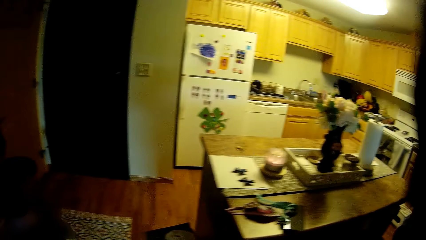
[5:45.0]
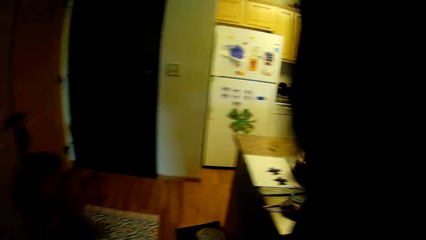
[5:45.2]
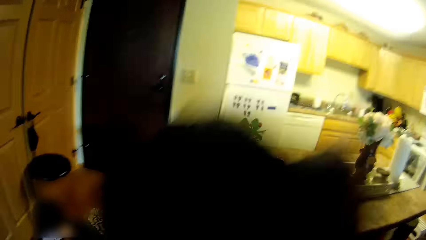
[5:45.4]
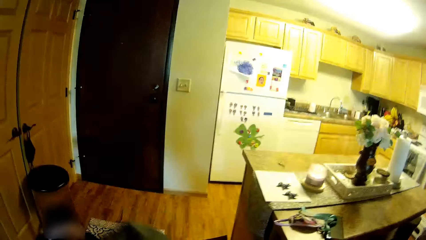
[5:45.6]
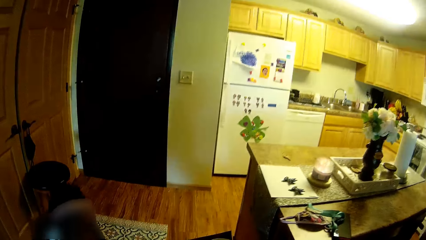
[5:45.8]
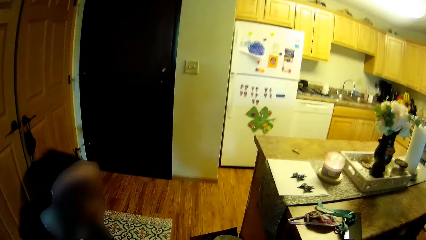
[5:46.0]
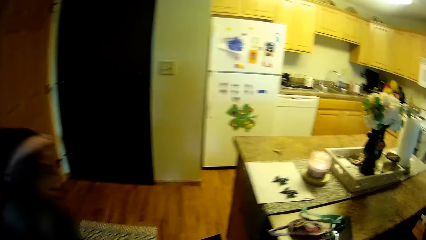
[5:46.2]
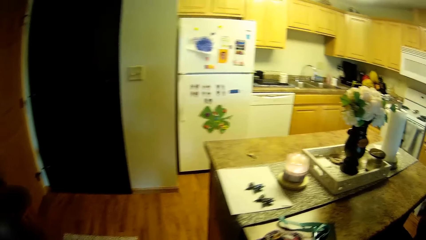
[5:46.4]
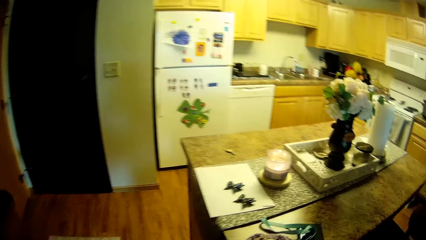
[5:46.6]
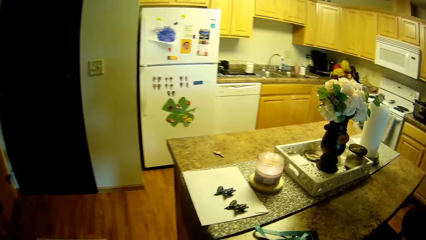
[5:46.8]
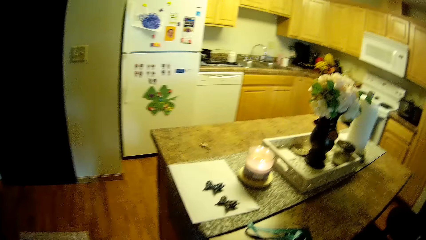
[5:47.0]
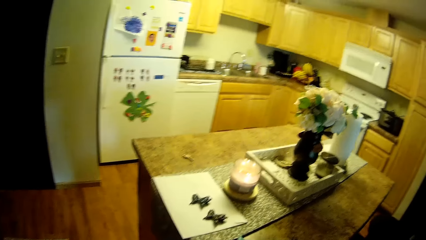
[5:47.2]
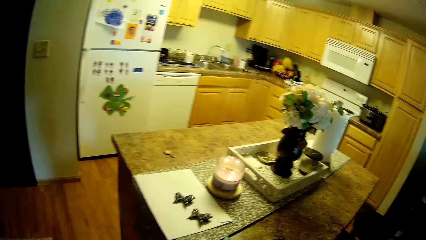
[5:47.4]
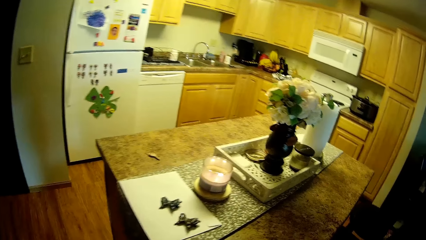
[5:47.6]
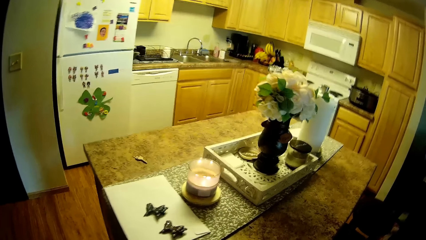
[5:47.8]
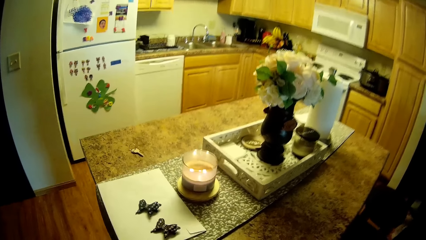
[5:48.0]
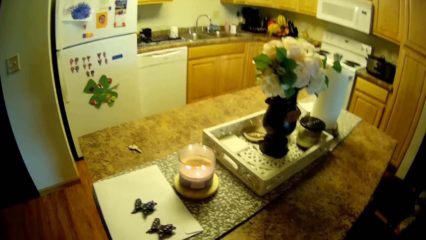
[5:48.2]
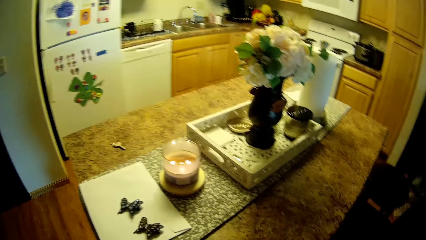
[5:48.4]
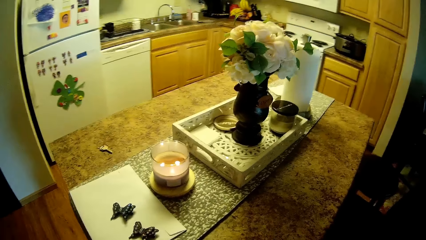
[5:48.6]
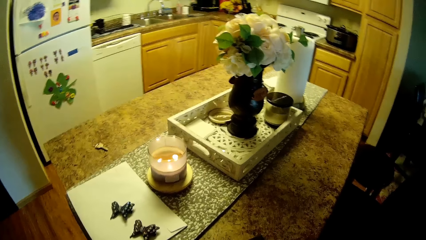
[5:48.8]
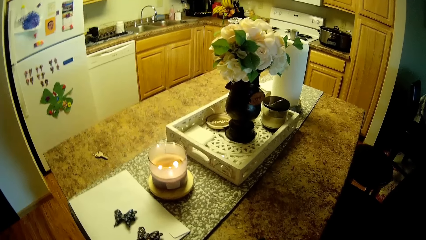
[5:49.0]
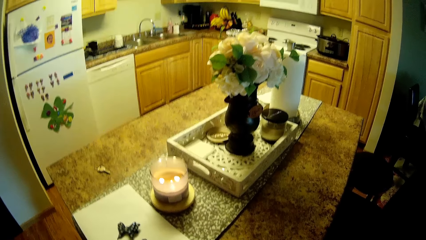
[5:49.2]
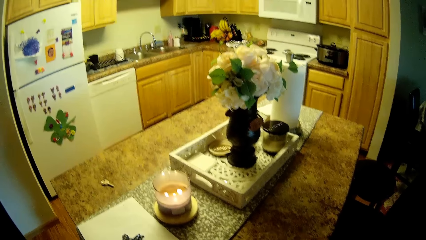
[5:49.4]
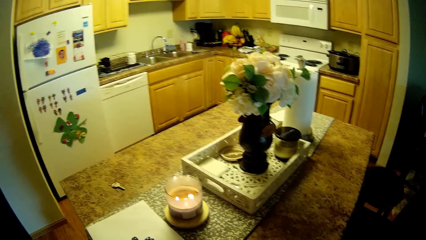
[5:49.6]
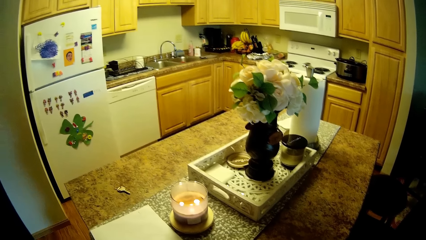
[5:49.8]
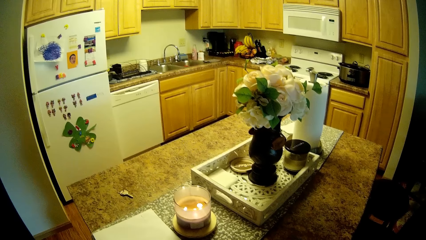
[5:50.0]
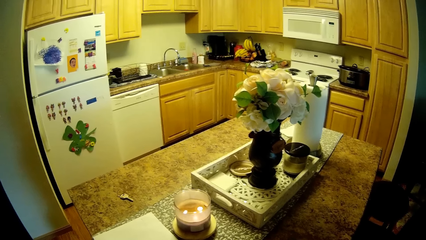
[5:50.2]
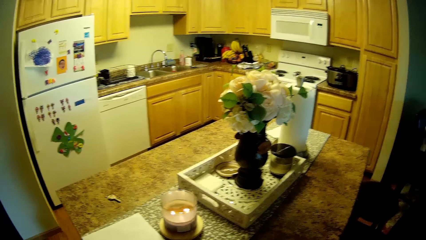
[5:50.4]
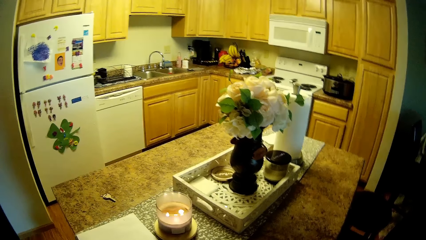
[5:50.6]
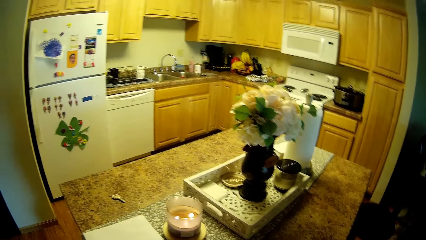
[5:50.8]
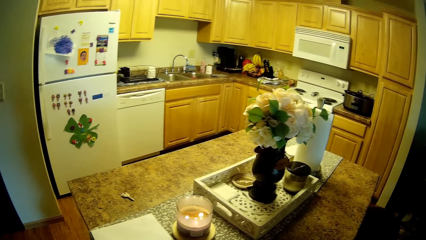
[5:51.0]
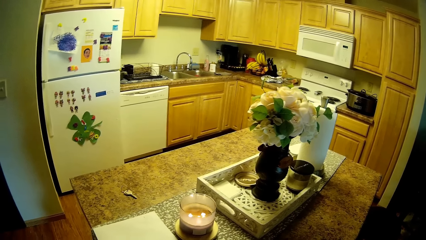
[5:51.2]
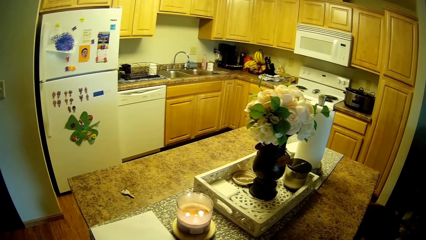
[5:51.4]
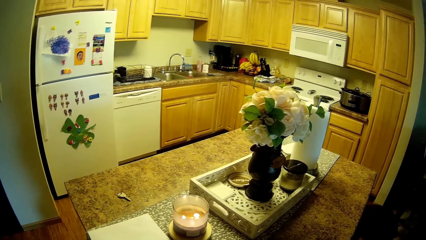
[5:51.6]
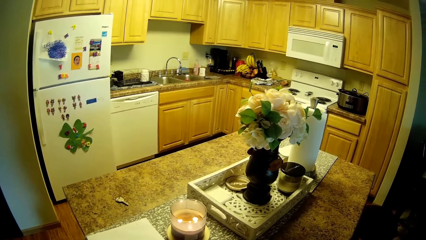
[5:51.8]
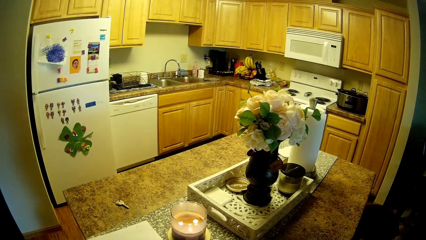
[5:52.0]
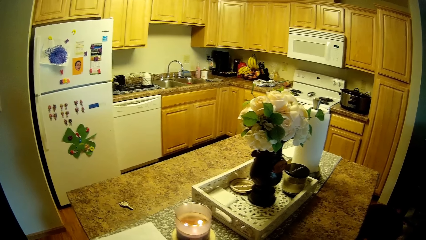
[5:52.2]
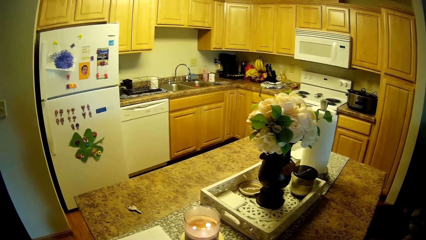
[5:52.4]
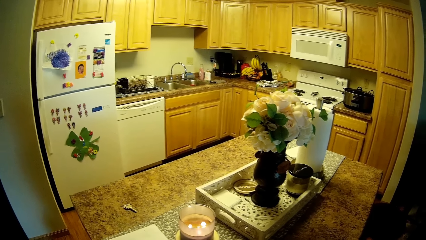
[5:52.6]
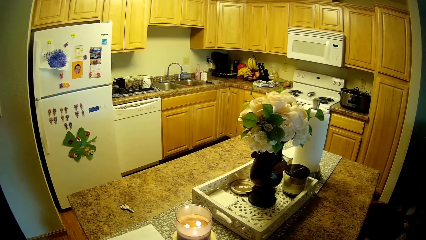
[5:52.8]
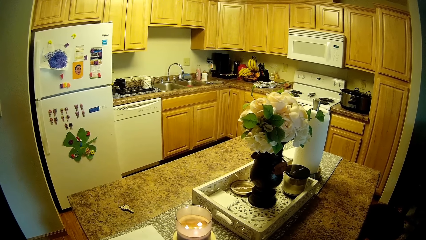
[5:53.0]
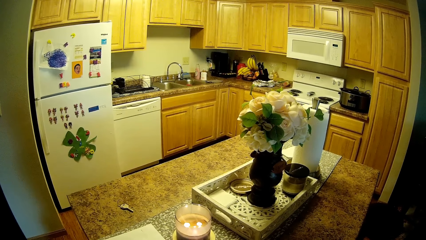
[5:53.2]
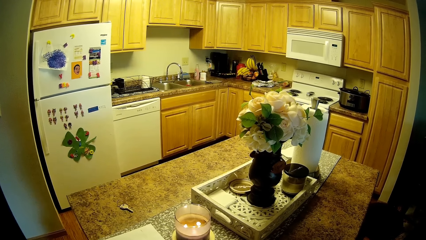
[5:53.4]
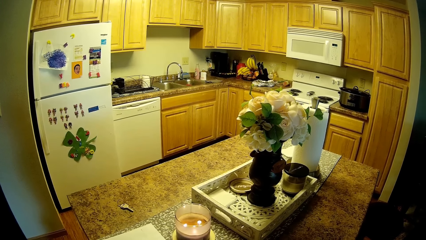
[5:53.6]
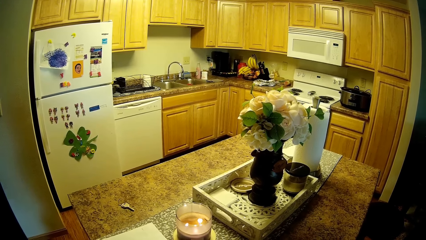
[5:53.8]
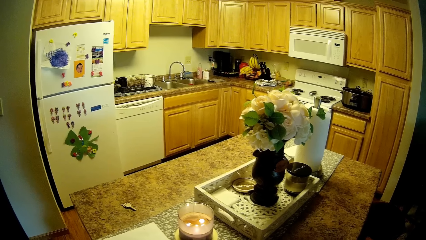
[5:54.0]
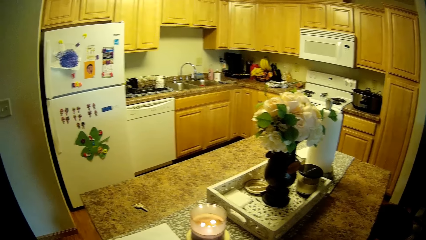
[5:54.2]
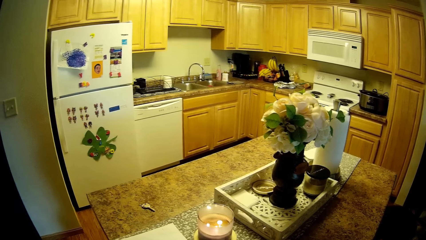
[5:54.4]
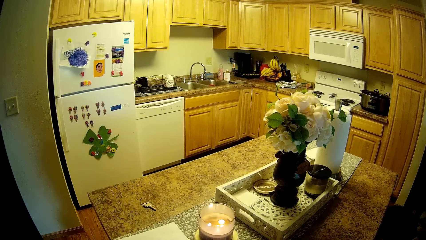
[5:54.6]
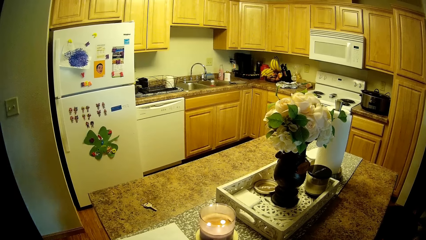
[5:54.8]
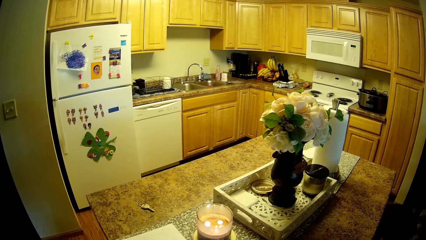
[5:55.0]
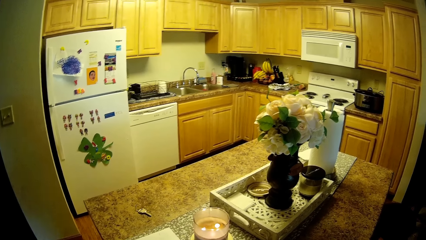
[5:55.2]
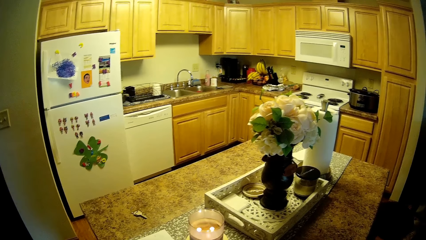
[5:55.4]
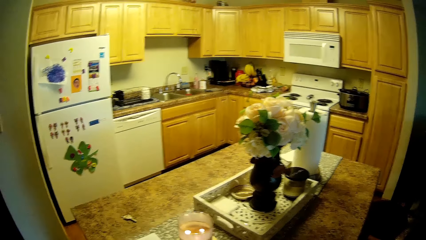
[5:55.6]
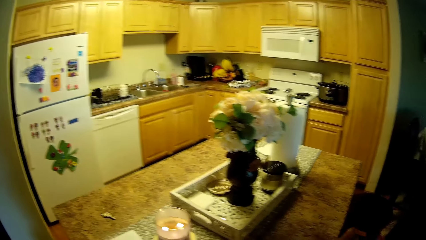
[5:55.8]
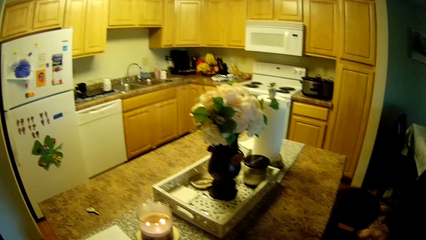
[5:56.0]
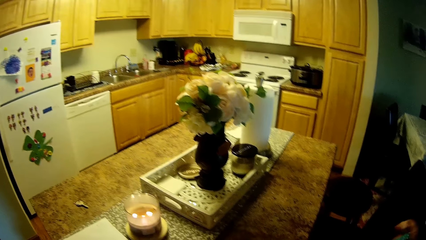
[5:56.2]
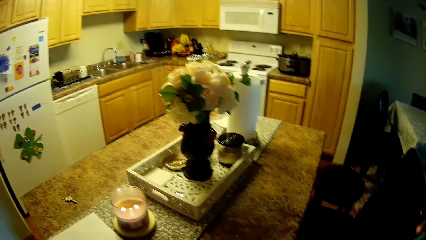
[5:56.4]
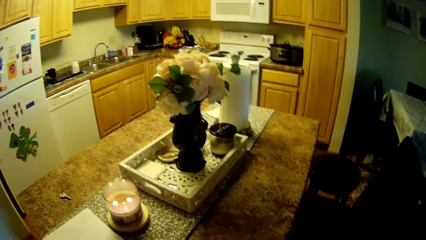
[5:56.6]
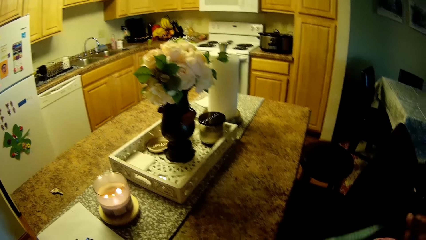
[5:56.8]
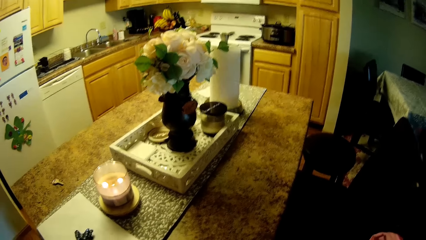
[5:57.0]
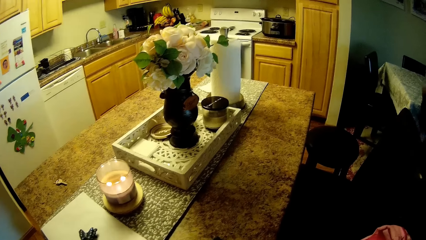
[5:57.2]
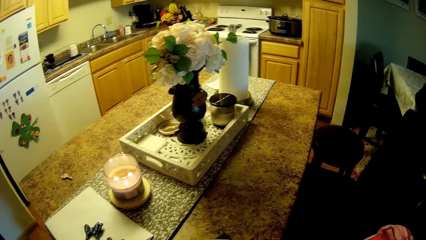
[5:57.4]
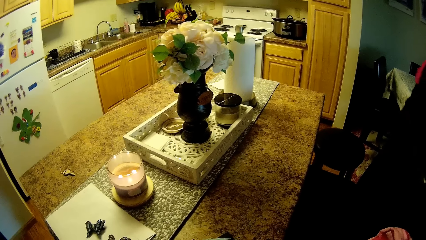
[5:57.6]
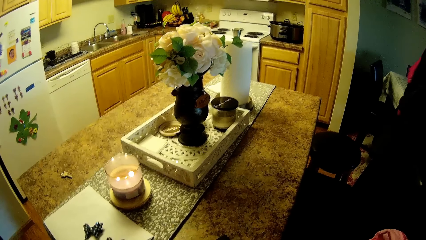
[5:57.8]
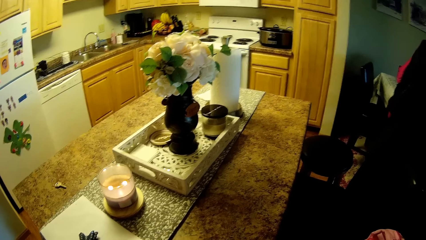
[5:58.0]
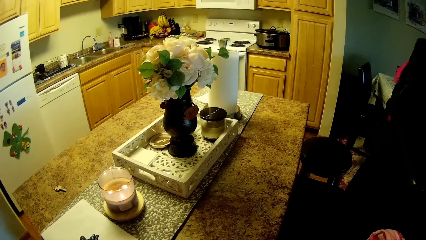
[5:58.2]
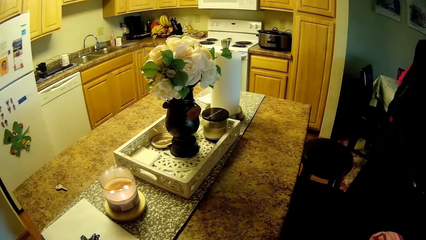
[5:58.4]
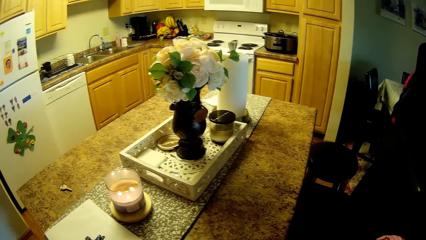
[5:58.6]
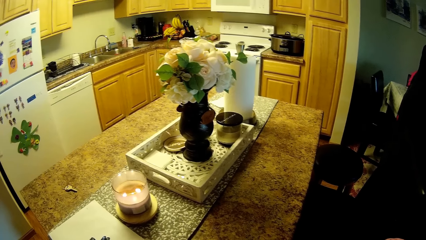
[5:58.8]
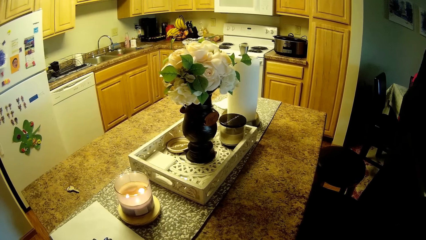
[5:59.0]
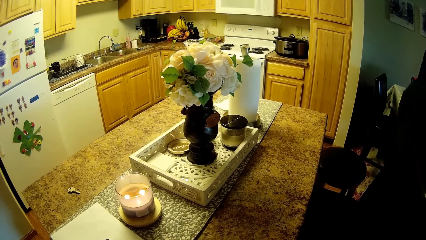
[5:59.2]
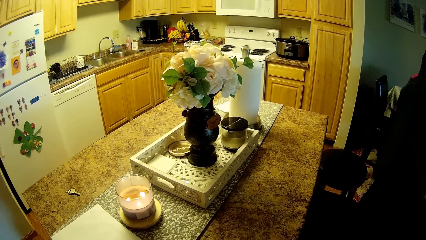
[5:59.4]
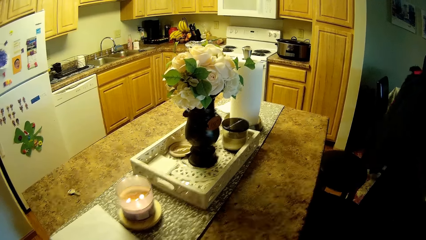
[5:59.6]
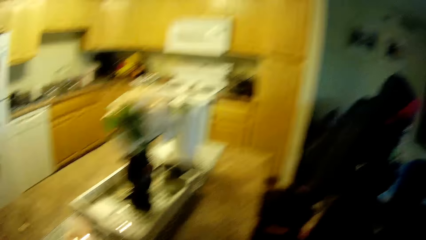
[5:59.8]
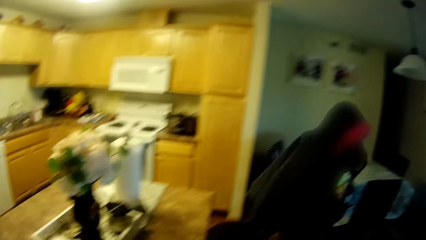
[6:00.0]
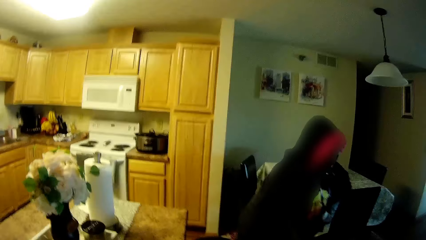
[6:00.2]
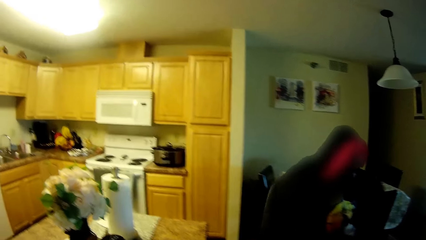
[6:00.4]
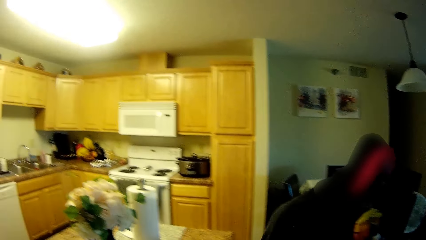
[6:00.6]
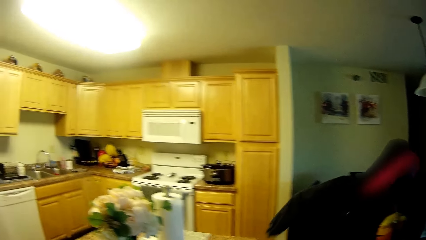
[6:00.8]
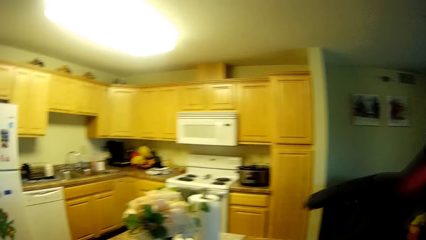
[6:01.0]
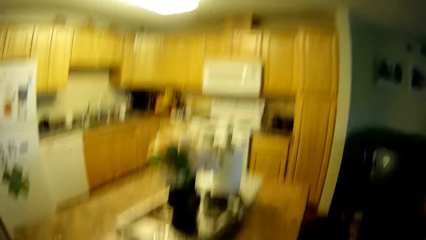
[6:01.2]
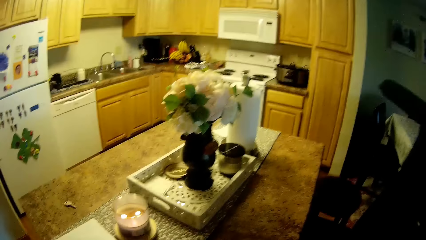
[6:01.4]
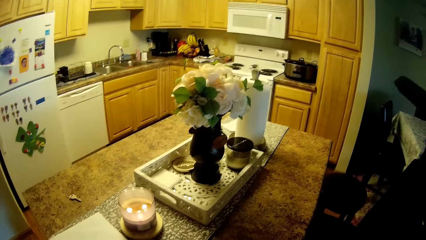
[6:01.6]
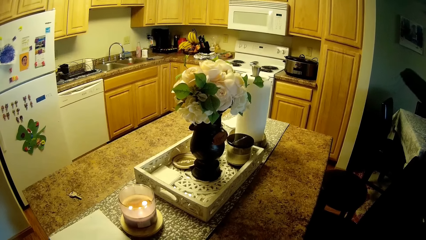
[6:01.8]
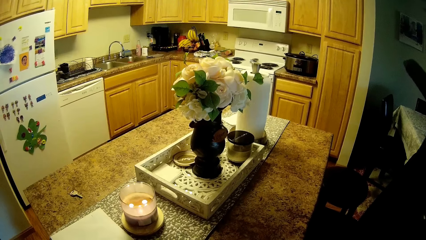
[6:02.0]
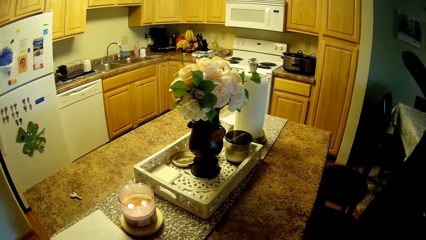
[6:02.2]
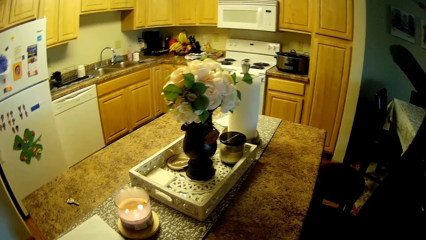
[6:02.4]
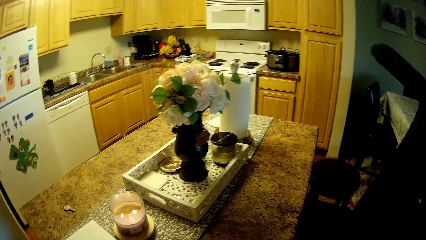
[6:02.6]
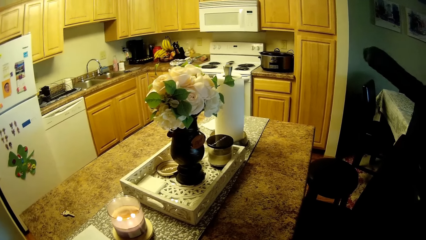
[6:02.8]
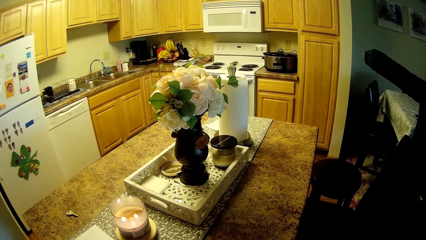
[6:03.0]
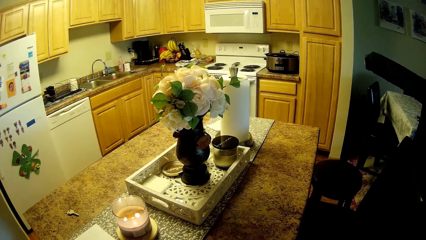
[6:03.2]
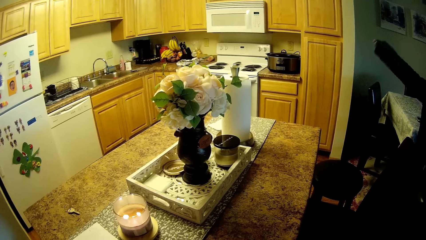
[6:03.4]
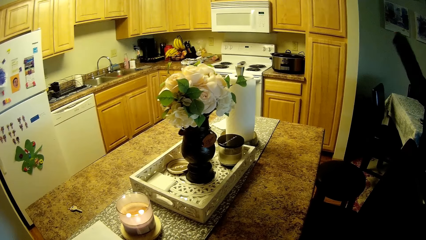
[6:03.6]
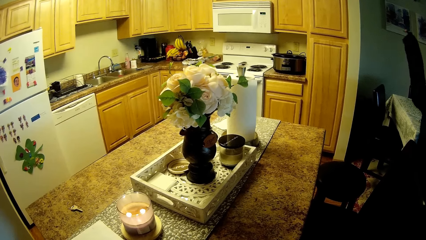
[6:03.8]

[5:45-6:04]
The girl converses with the camera wearer. The girl wears a jacket with both hands.
